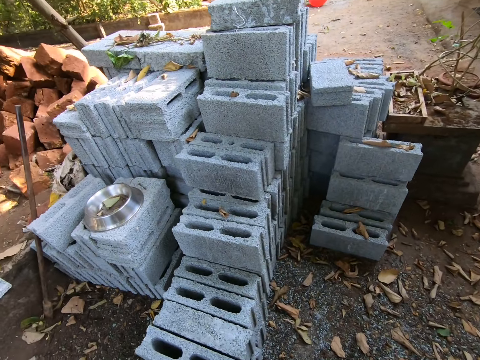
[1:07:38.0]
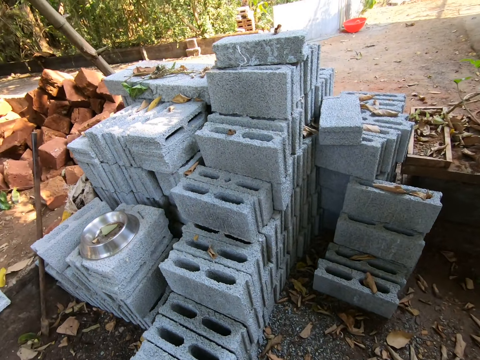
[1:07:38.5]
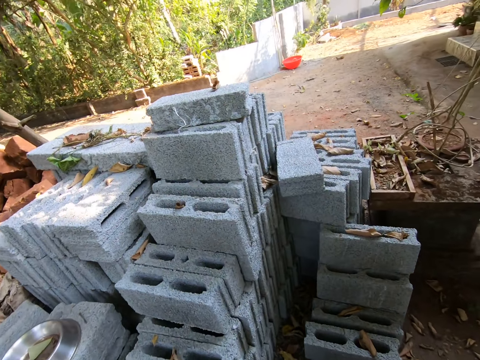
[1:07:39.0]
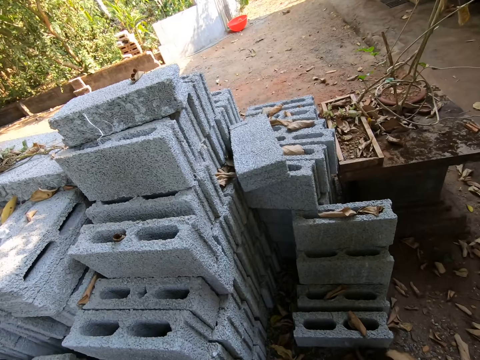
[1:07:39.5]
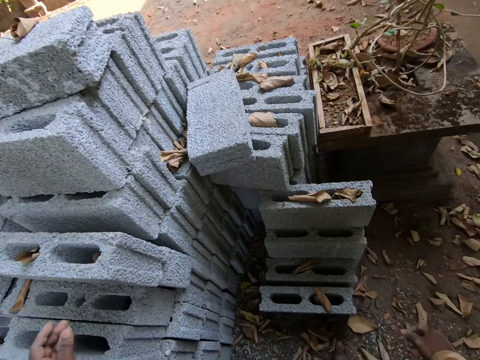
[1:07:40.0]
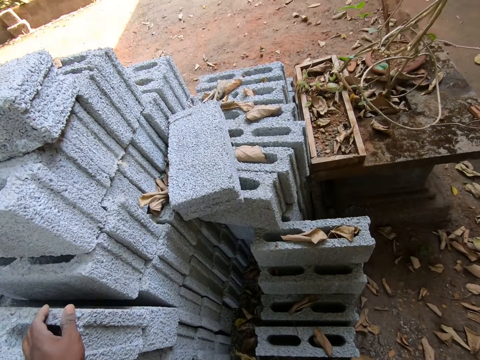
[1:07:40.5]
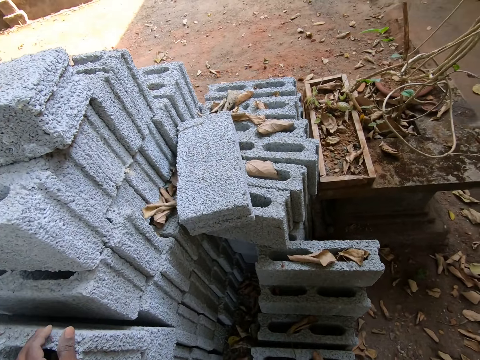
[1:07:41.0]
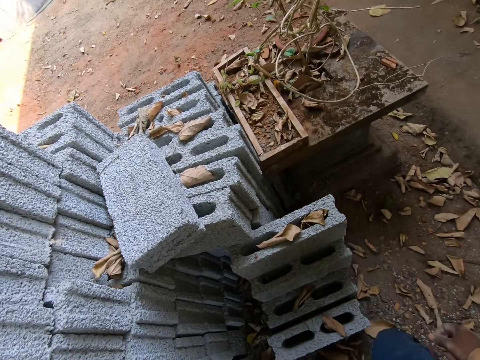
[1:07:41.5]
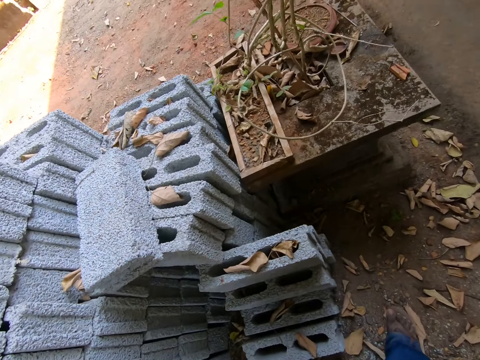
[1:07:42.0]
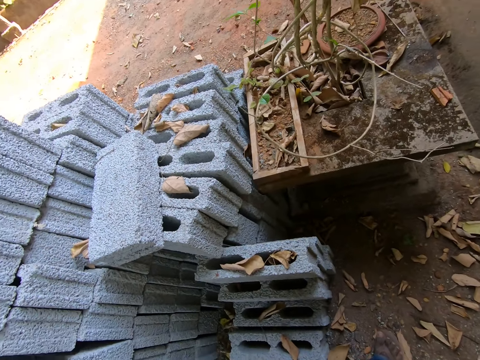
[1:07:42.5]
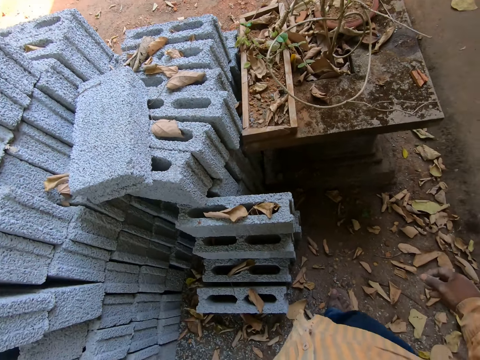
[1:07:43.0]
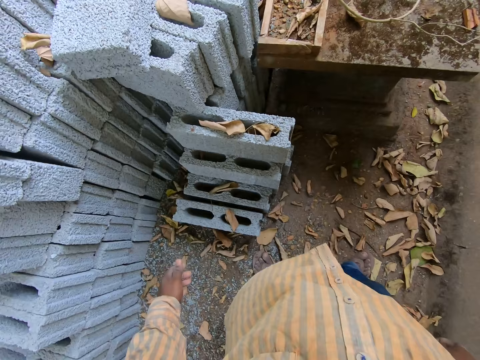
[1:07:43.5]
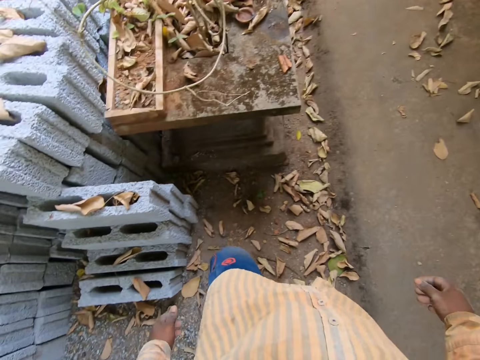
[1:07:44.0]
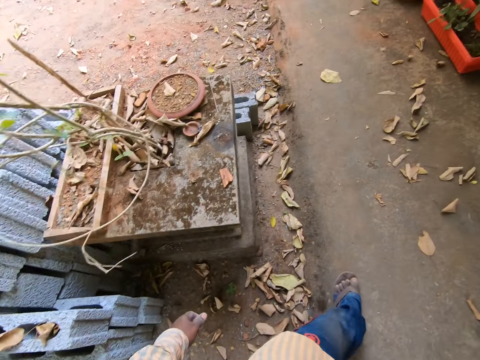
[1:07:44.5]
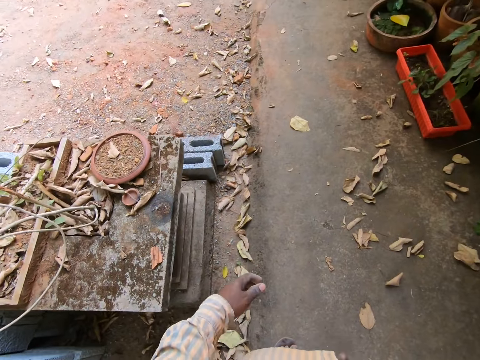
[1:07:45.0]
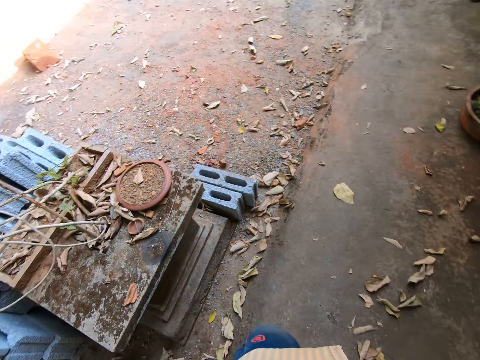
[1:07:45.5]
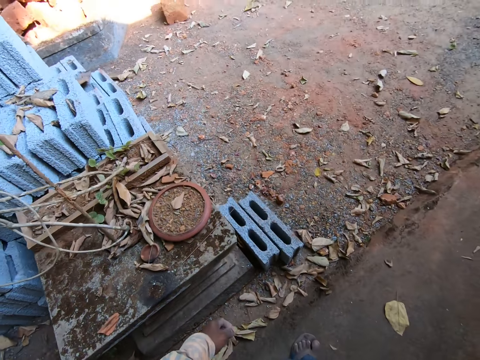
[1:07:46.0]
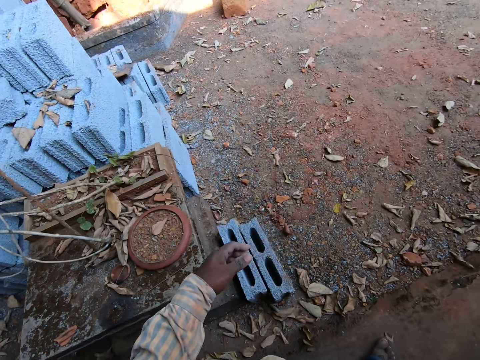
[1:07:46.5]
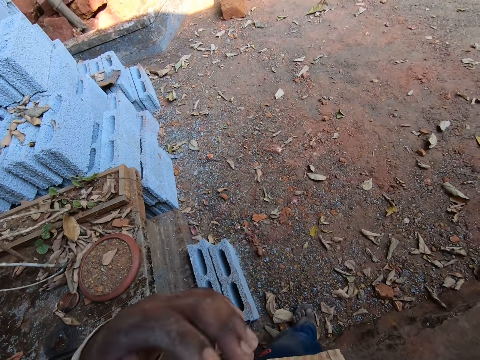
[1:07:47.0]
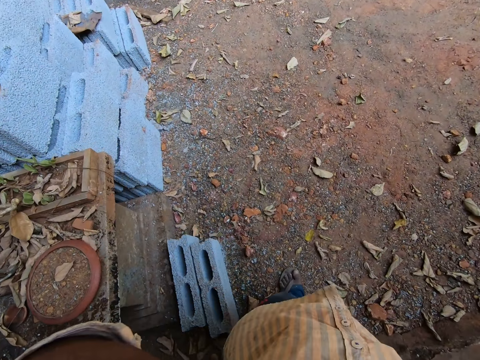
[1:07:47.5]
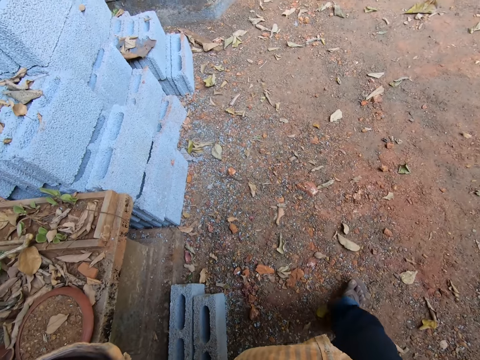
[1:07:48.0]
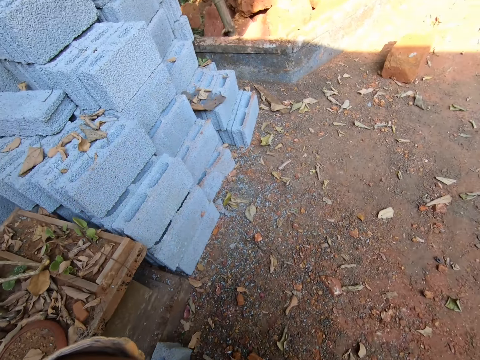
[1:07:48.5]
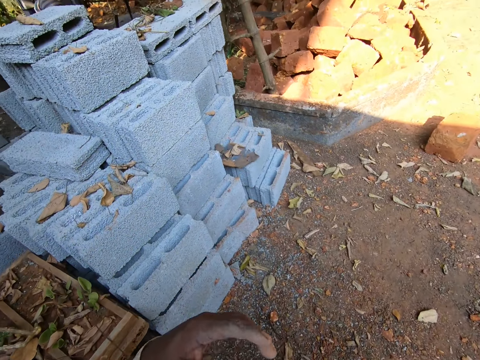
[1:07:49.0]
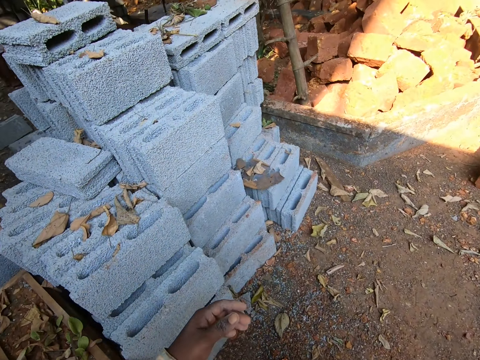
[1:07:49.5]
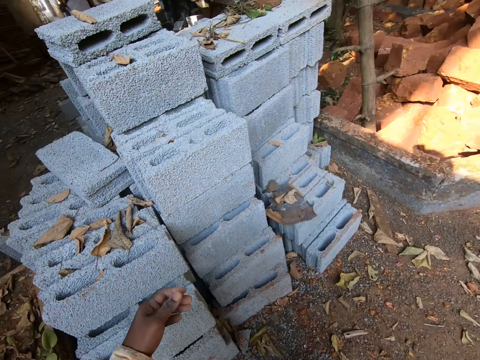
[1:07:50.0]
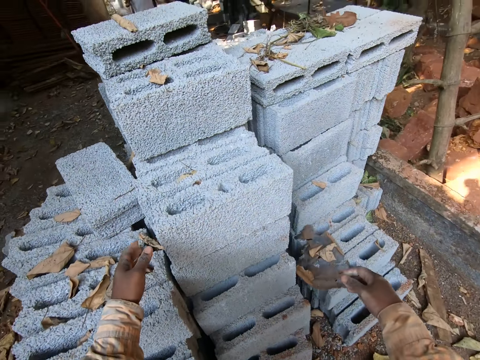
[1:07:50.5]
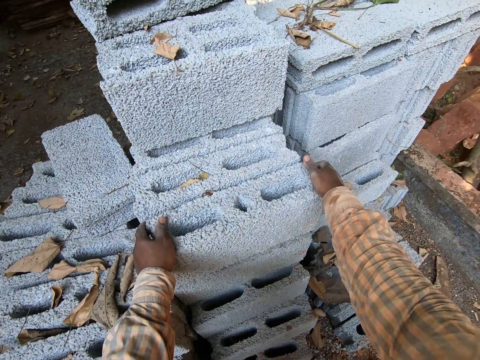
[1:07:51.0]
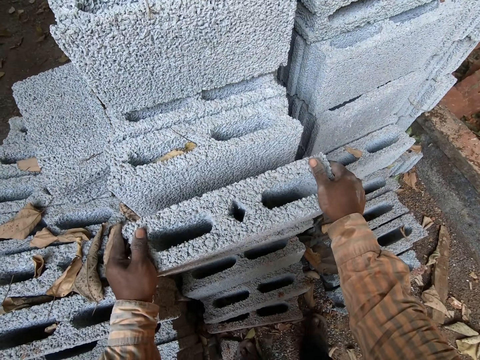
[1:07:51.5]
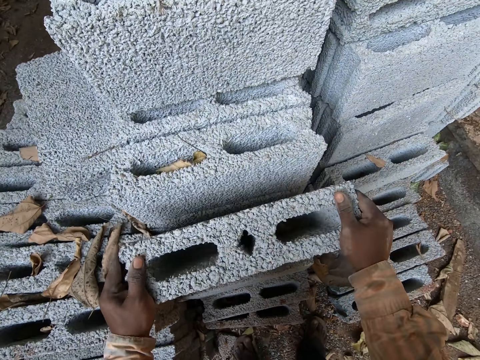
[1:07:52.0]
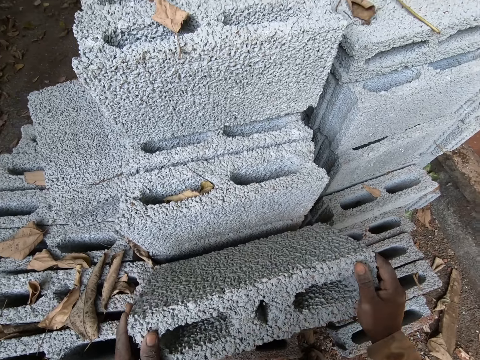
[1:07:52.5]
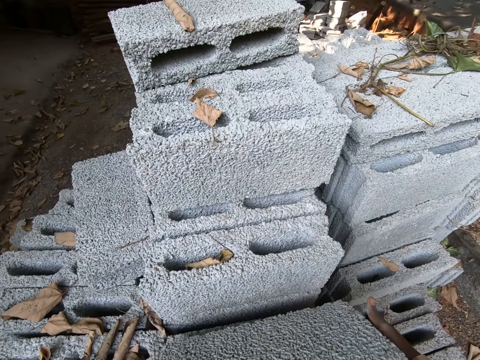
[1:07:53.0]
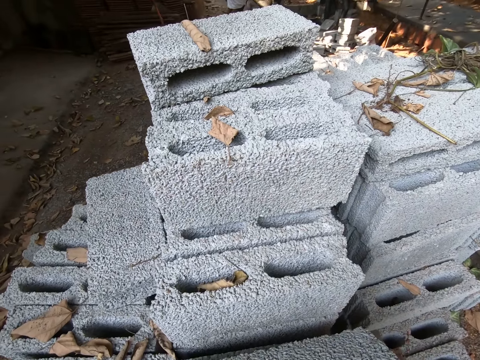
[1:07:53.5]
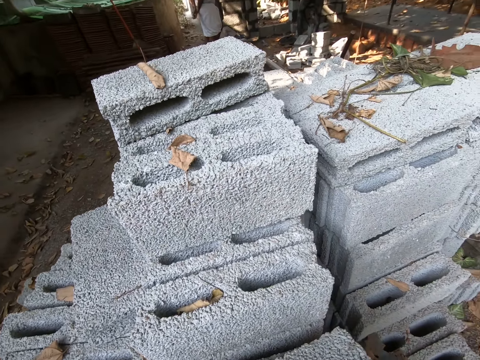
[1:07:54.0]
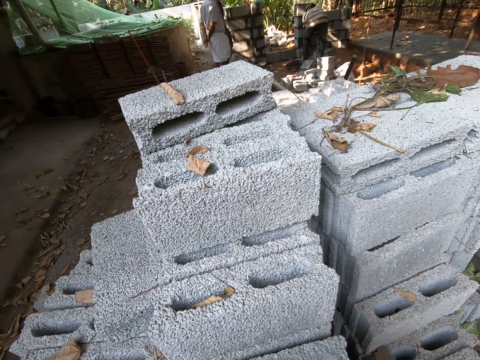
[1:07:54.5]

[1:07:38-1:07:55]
The camera wearer places his left hand on the pile of bricks. He looks around, walks around, fixes the camera and walks. He carries a block with both hands. He picks up the building block.

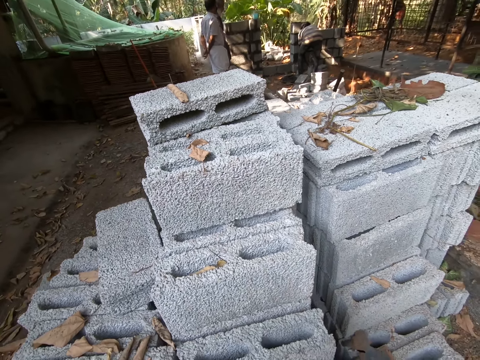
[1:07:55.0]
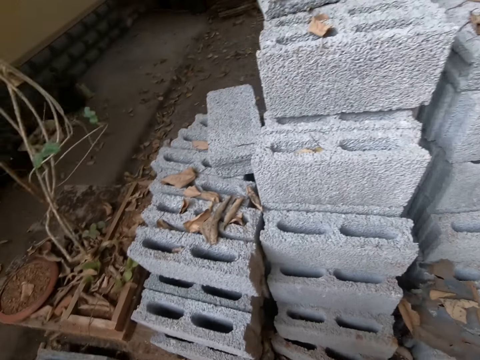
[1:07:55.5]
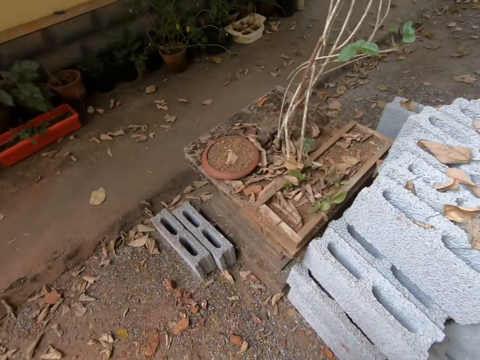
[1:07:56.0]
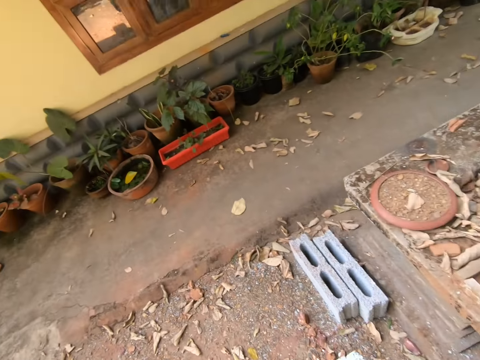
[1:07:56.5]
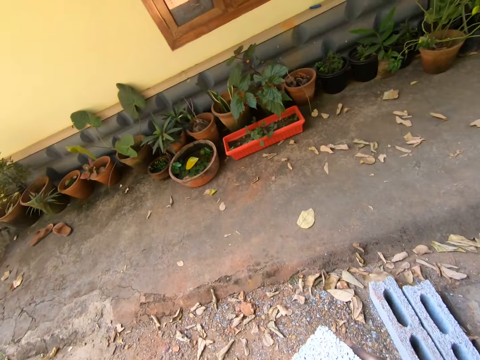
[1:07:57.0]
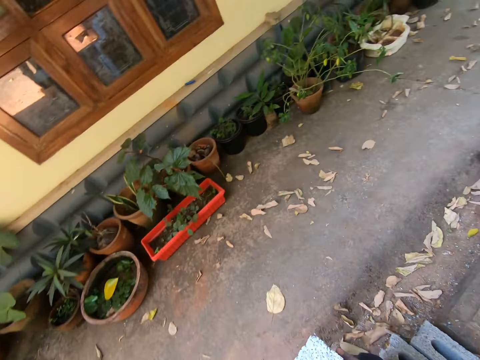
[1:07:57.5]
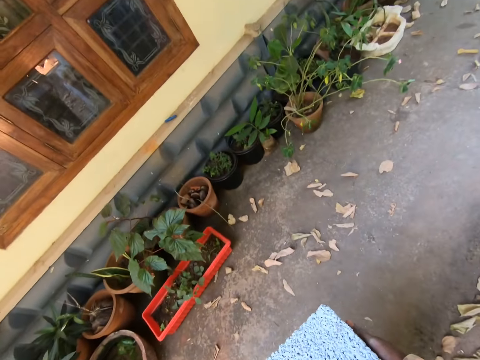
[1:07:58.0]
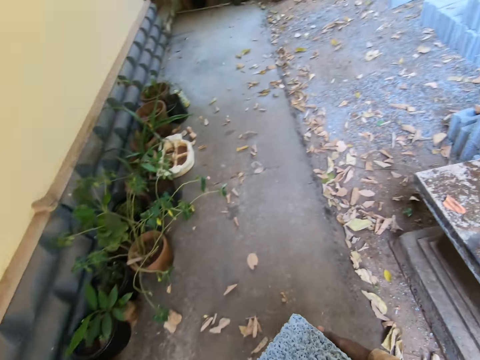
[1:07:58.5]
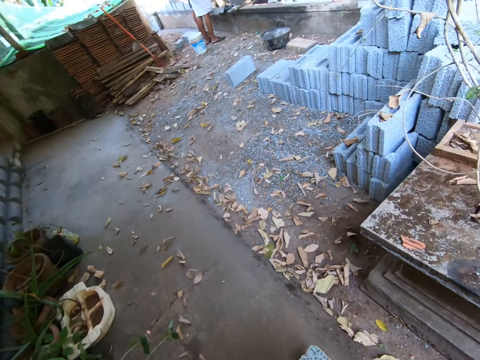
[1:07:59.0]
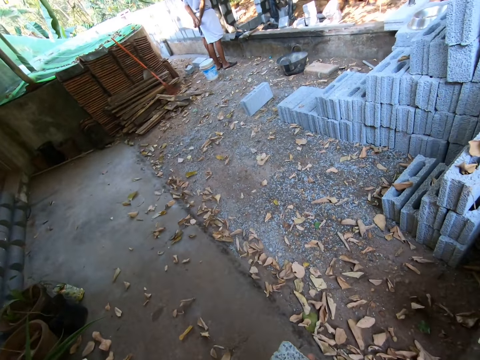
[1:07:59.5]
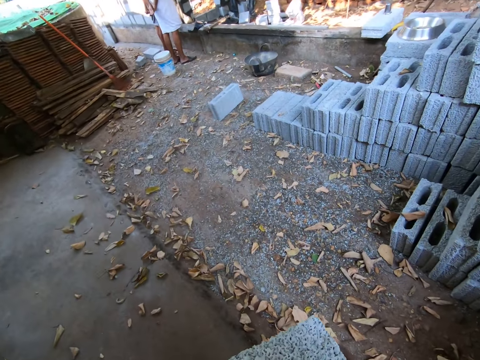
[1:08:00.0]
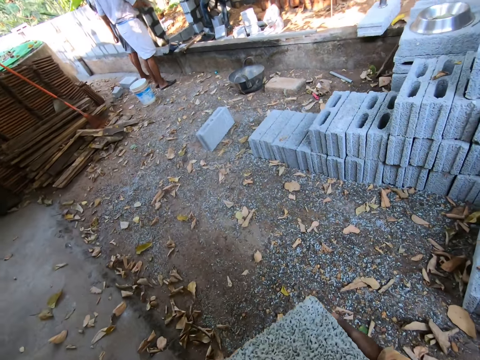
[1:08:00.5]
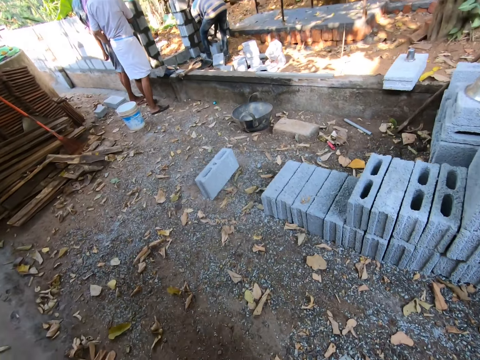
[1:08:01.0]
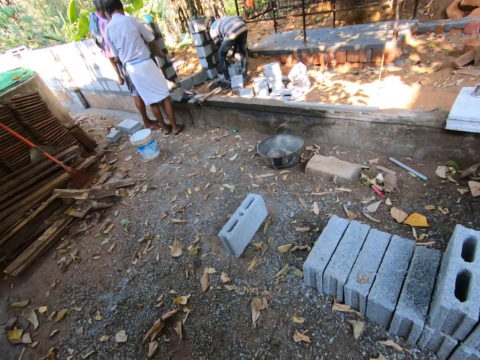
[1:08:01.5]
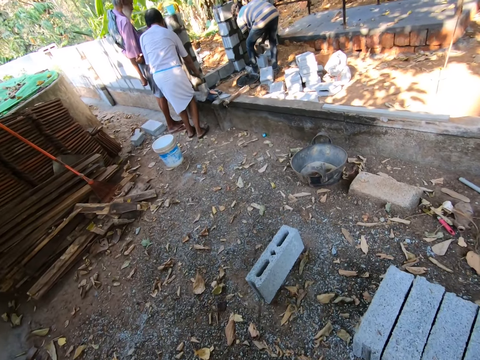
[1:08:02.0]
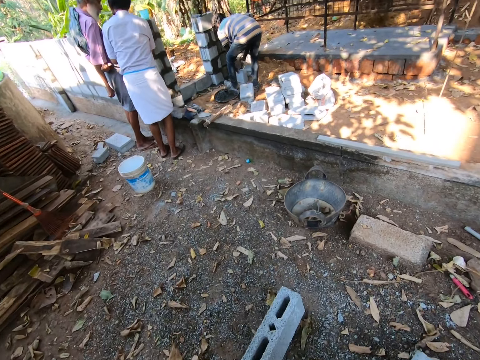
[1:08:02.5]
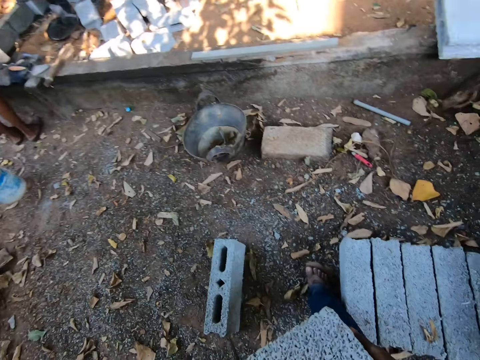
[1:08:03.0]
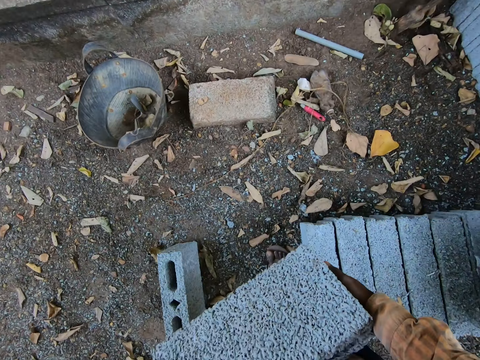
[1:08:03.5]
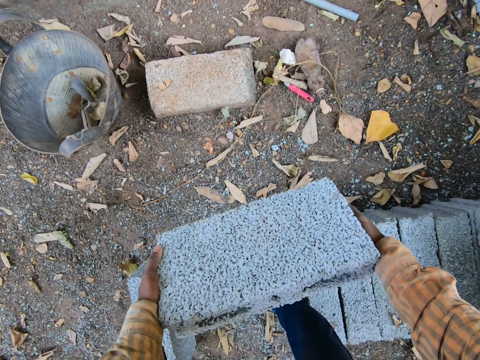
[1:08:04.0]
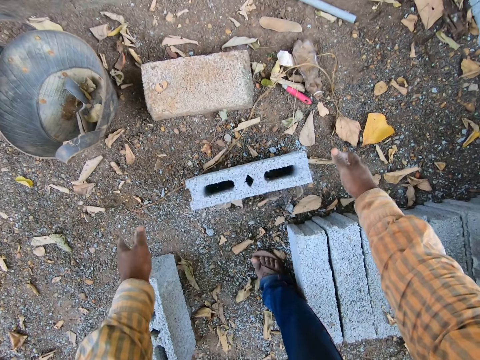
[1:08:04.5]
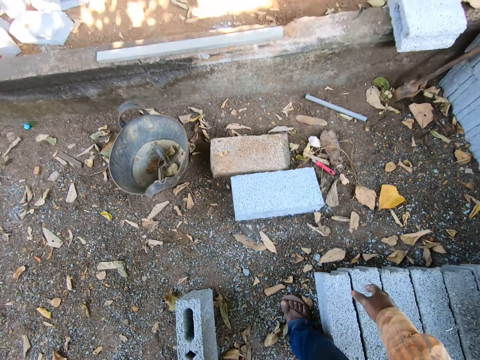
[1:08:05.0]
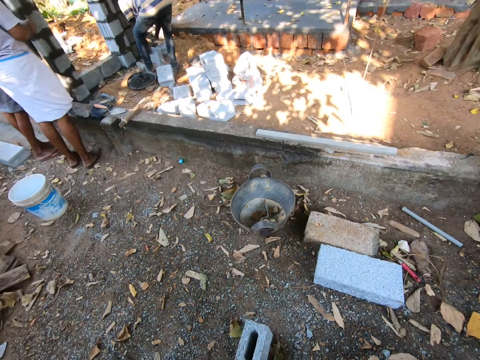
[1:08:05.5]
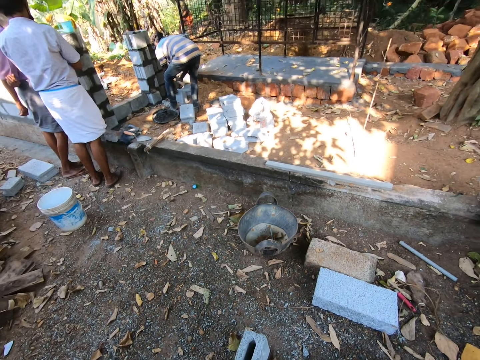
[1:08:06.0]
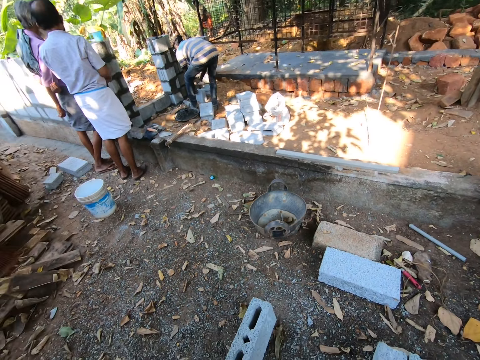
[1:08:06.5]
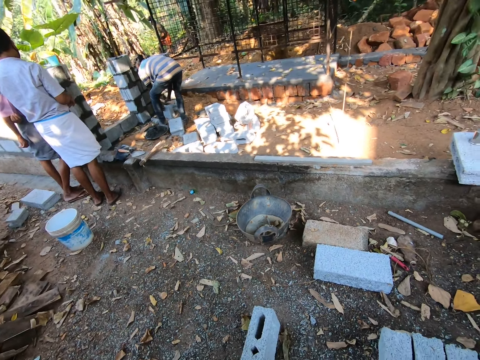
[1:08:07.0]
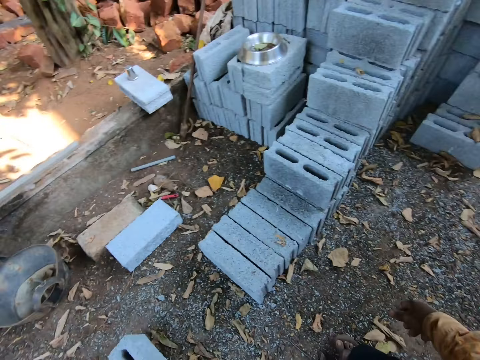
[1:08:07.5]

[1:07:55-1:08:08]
The camera wearer walks. A man interacts with another man and a third man. The second man hits a block with an axe in his right hand. The camera wearer drops the block on the ground from both hands.
